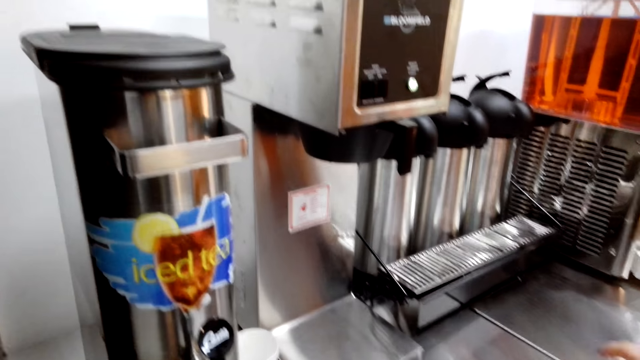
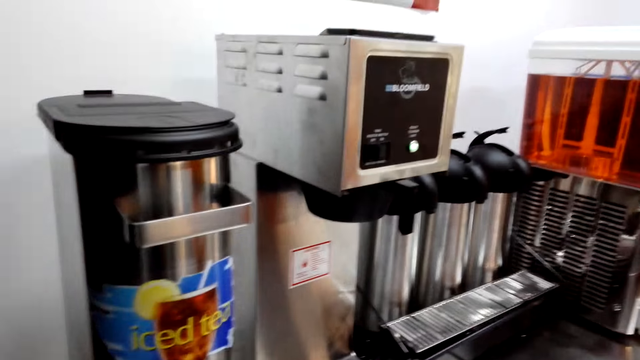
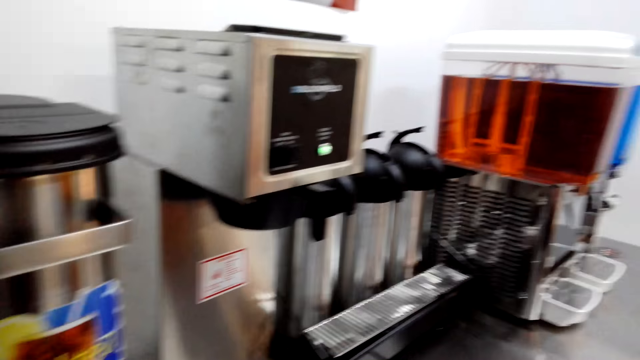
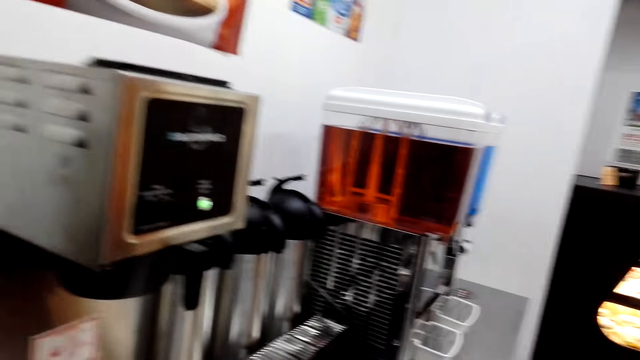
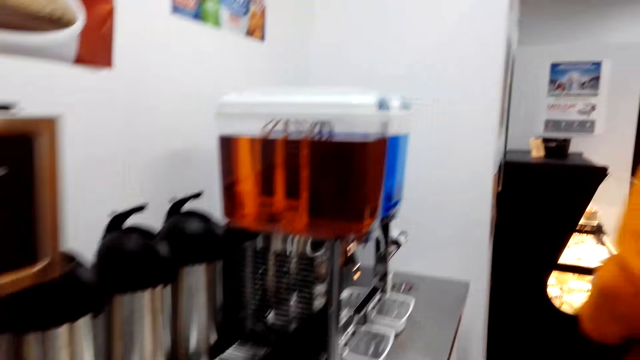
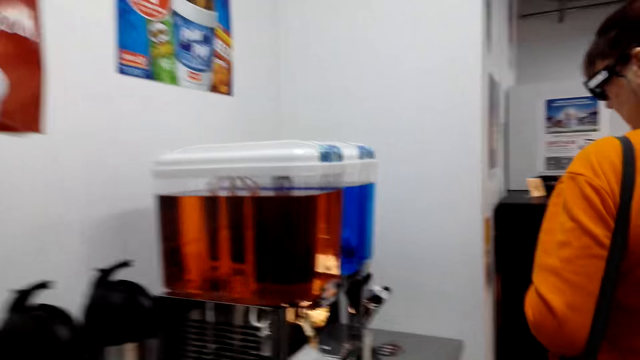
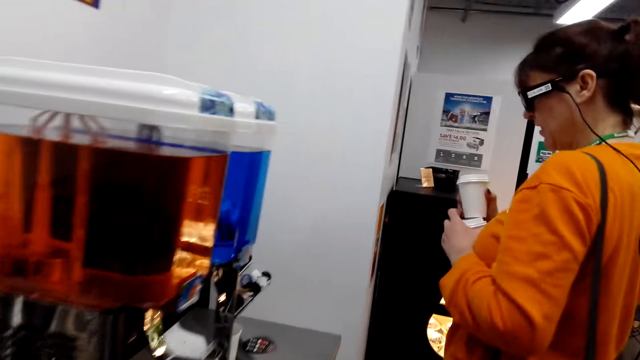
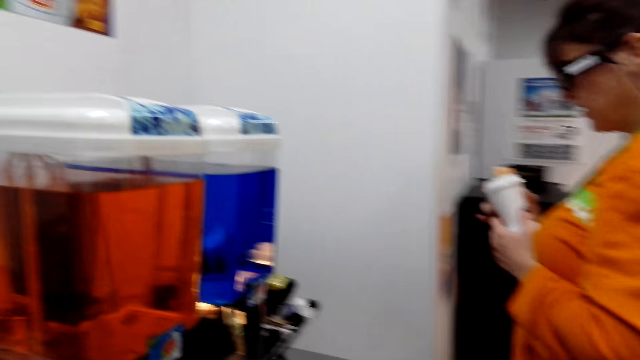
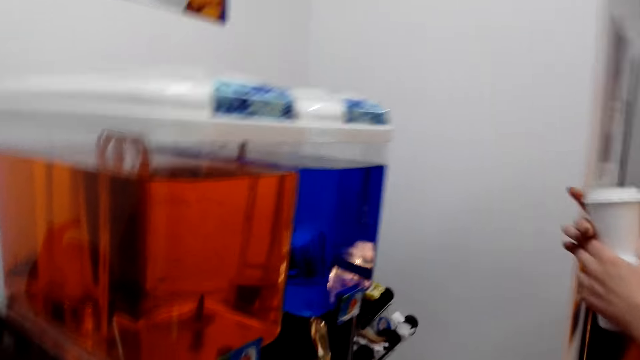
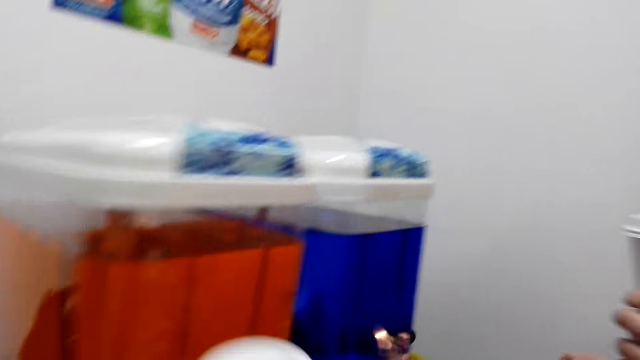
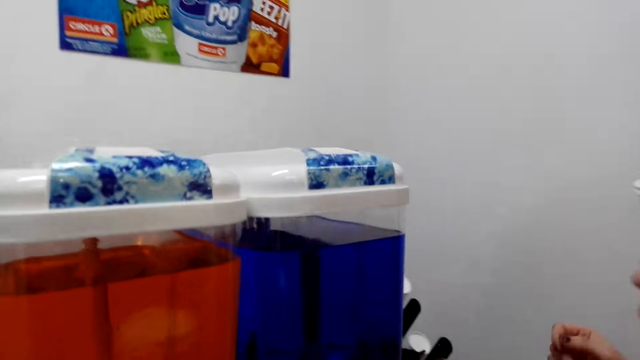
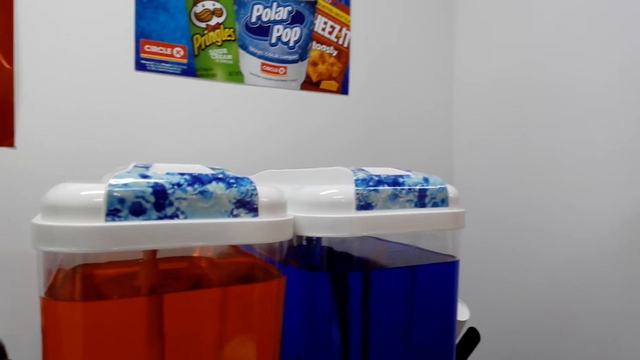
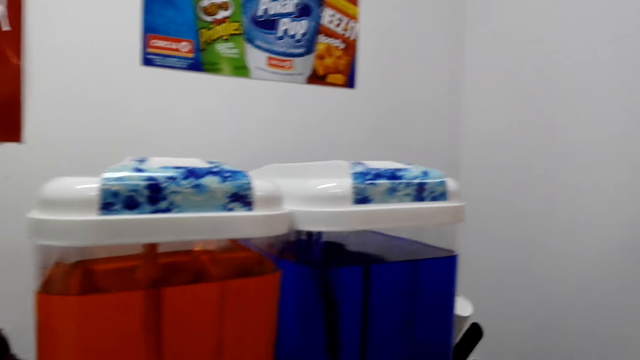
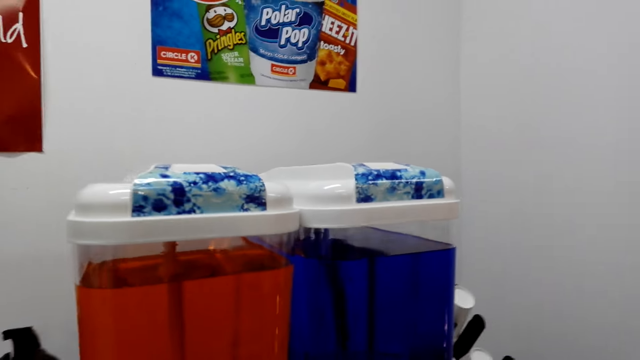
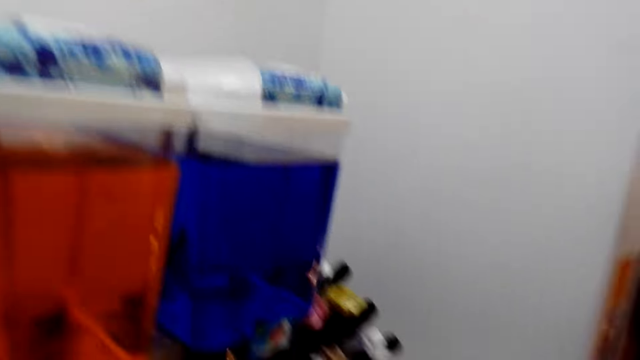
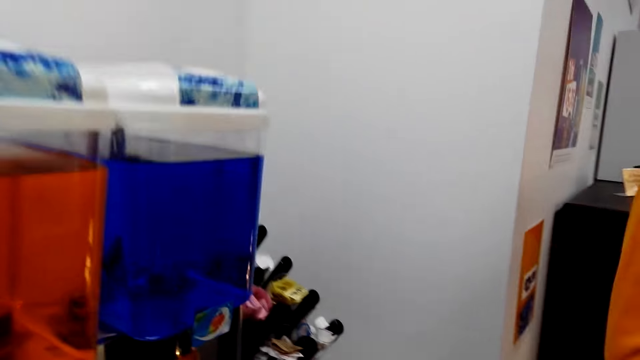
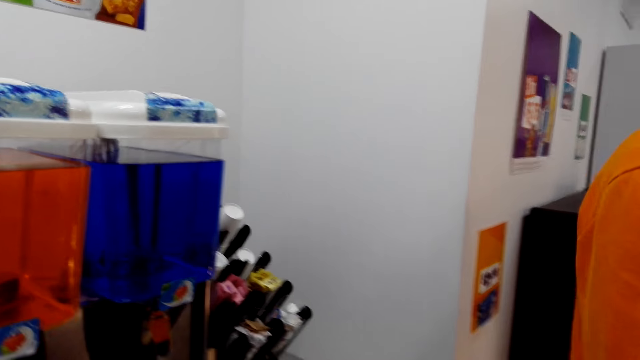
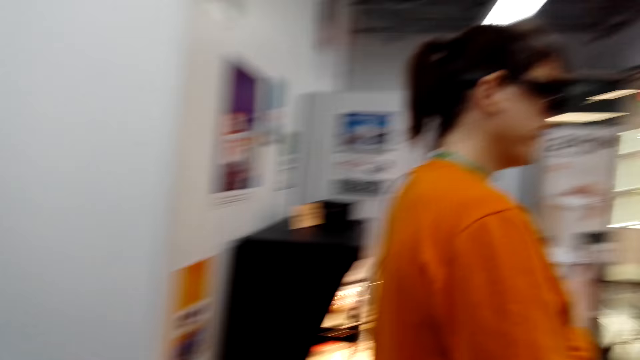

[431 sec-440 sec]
A woman carries the cups. The camera wearer looks in front. They follow the woman. They stand at the beverage machines.

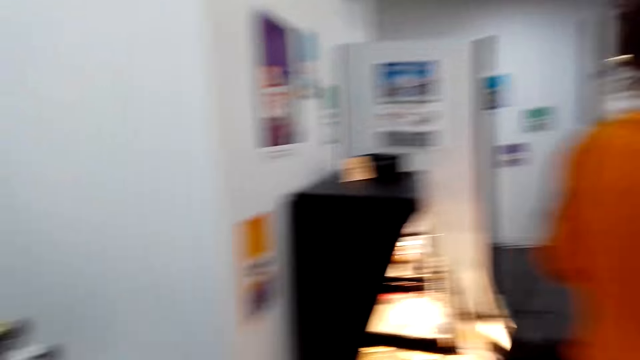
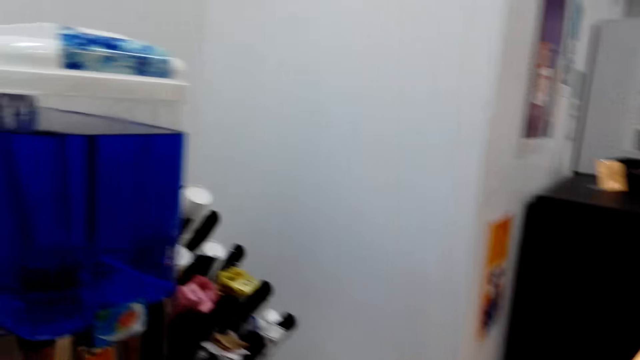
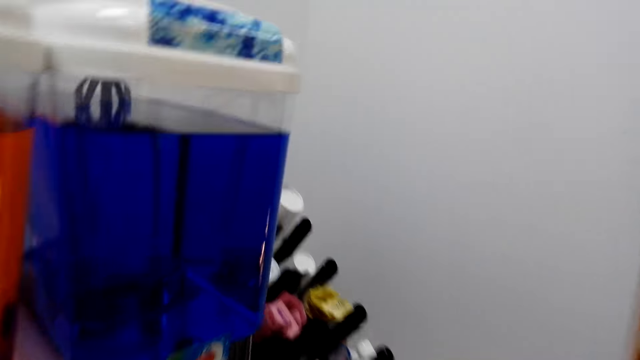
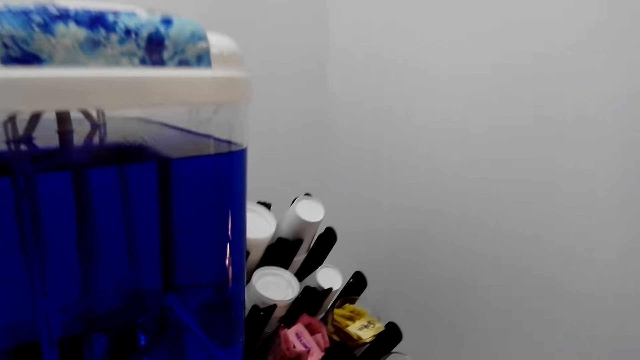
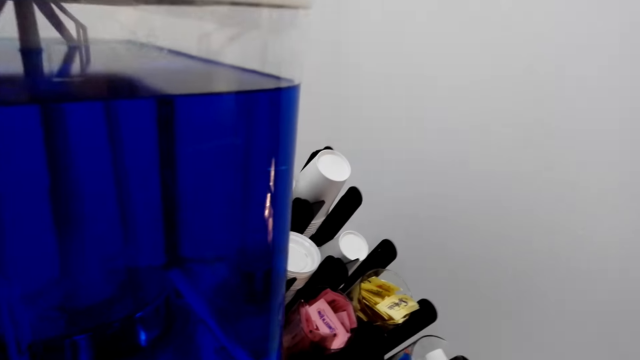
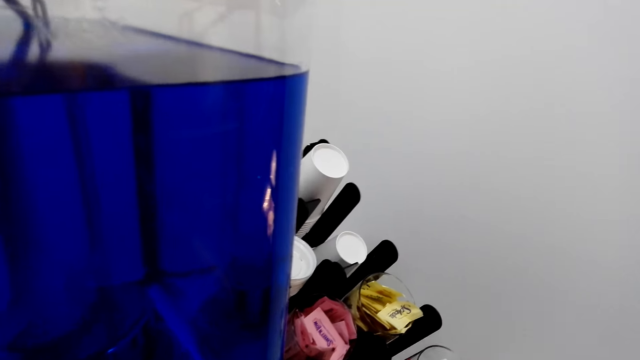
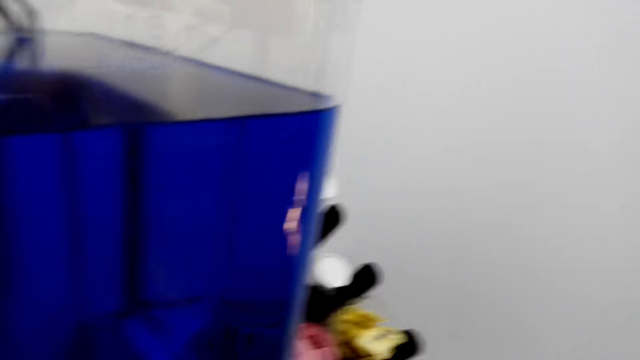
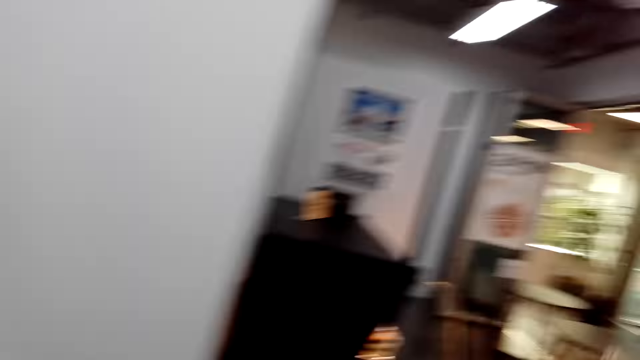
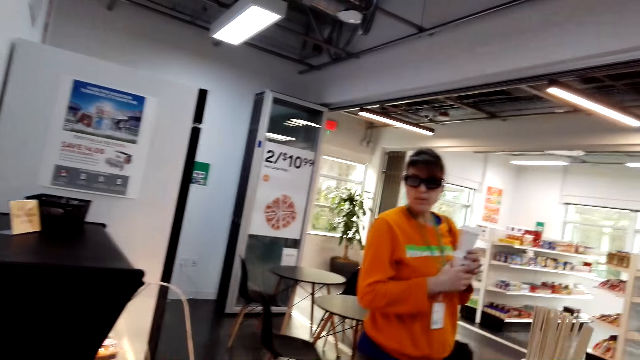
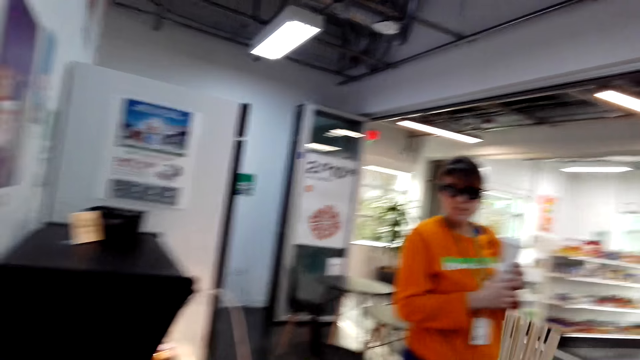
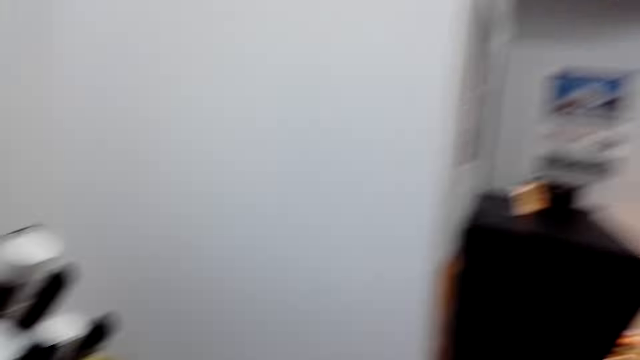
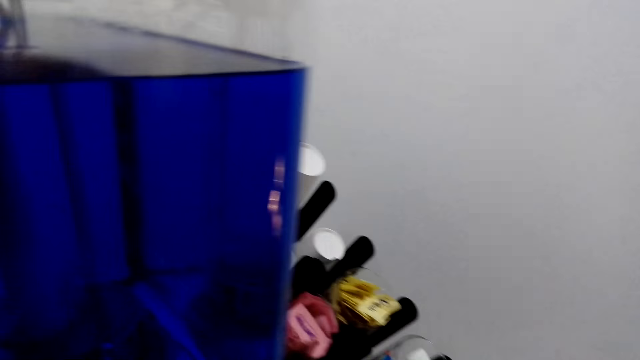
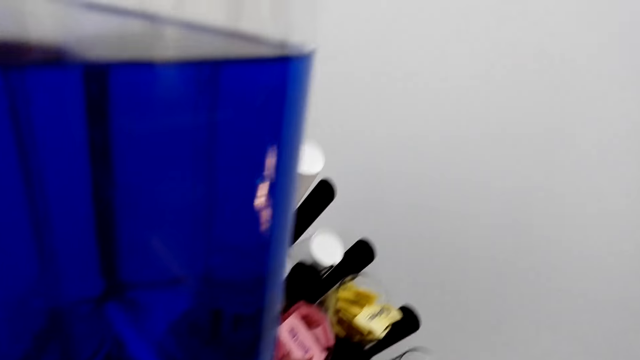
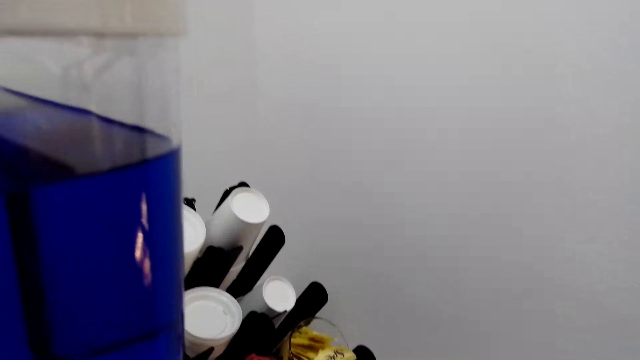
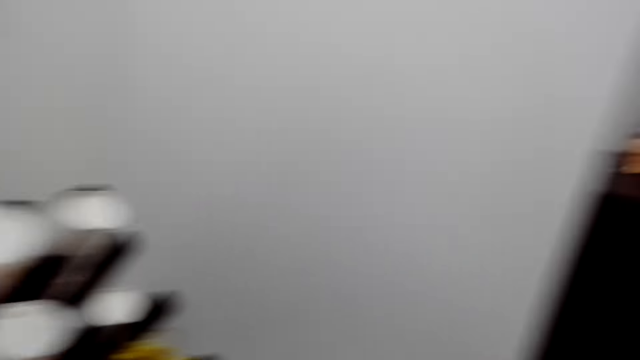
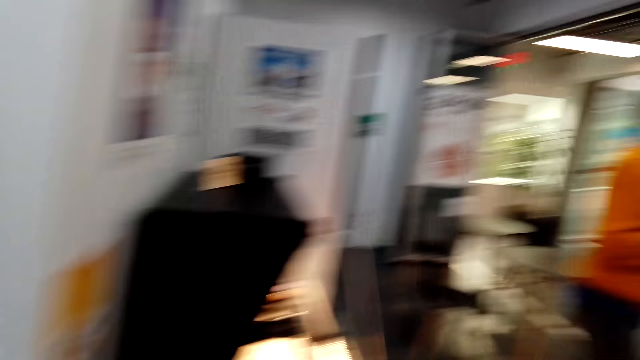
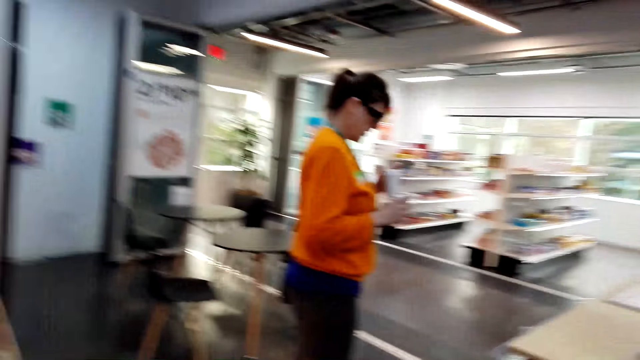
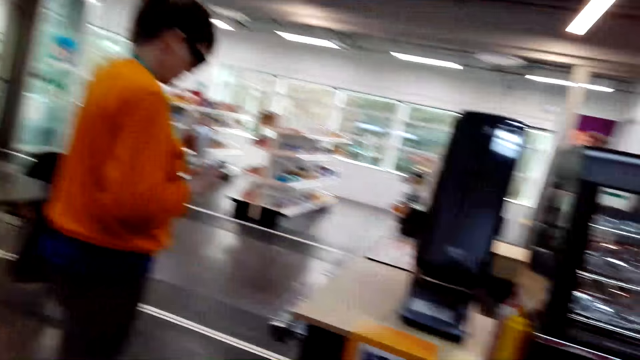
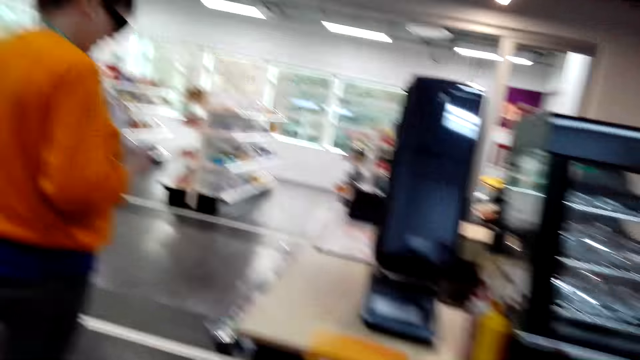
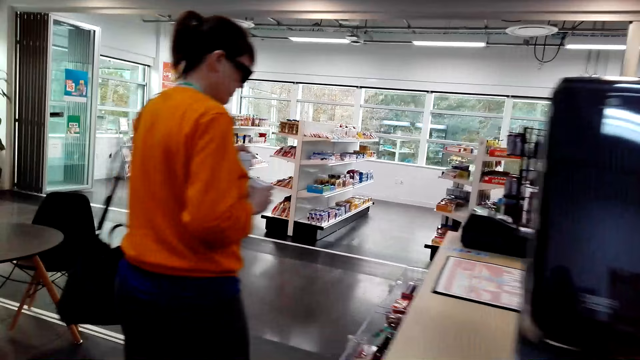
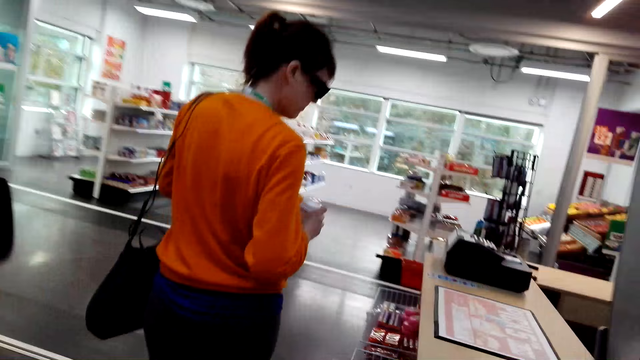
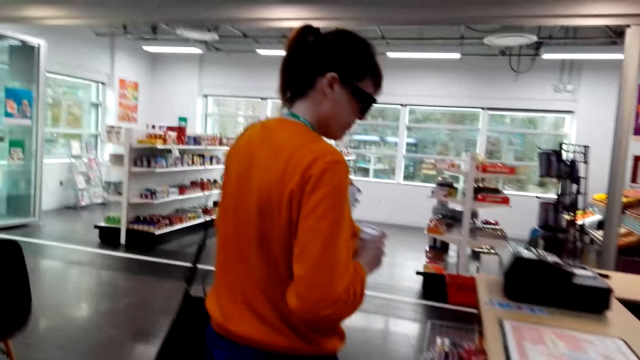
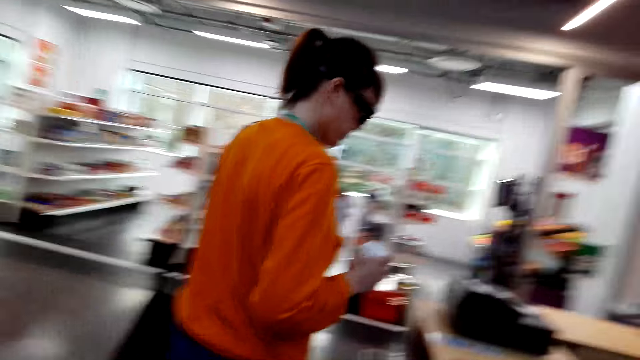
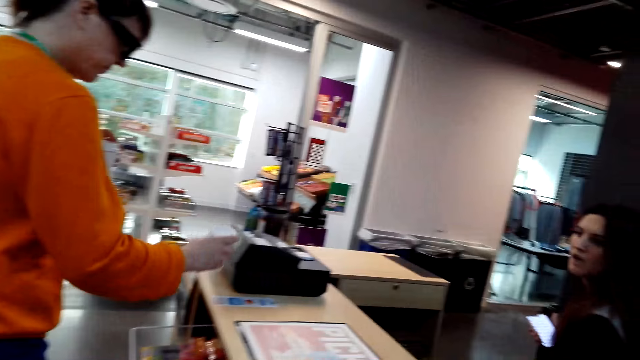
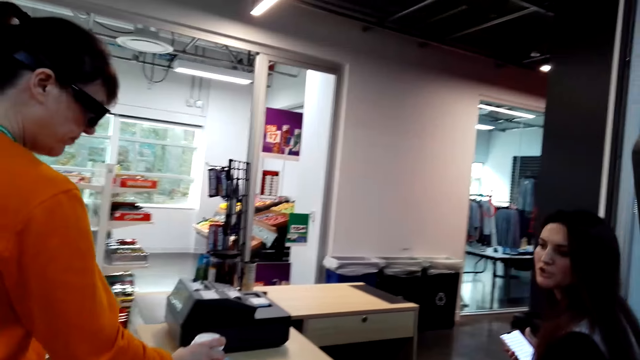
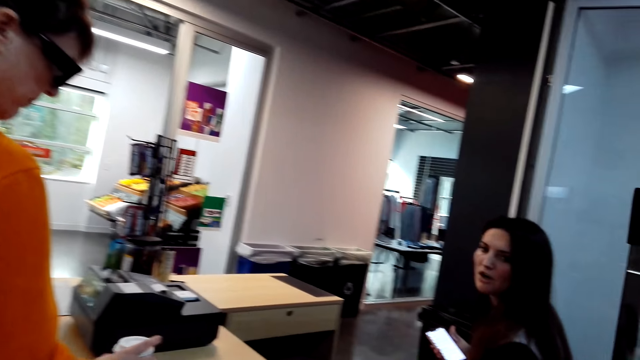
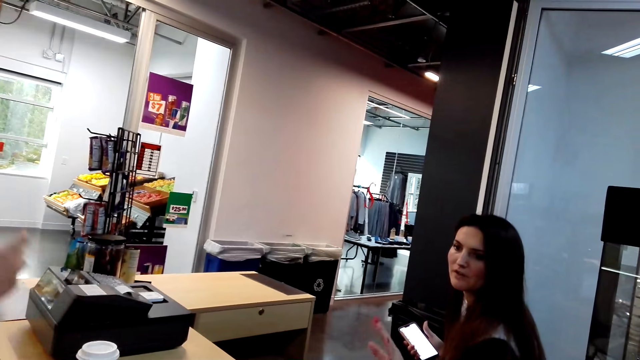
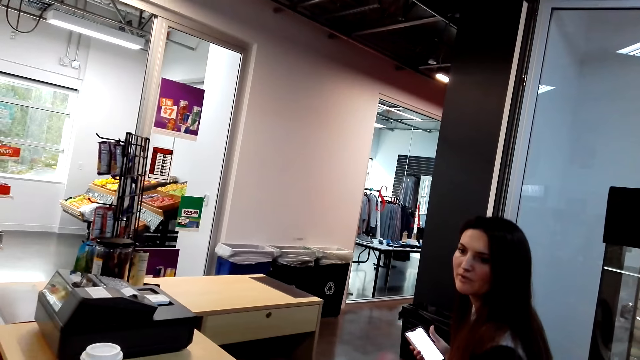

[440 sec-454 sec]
The camera wearer looks at a woman. They turn to the beverage machine. They walk in front. They do something. They look sideways. They look at the woman. They turn to the beverage machine. They look around. They walk around. The woman places the cups at the counter.
